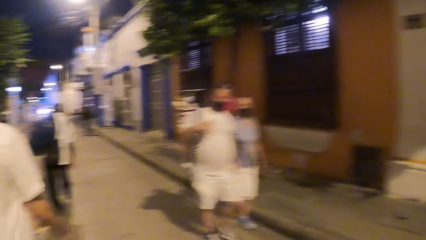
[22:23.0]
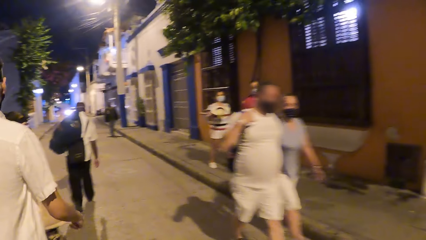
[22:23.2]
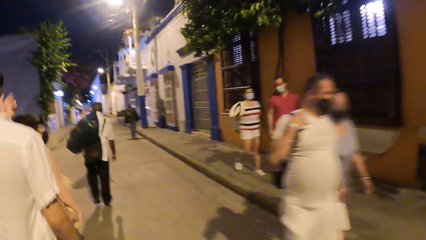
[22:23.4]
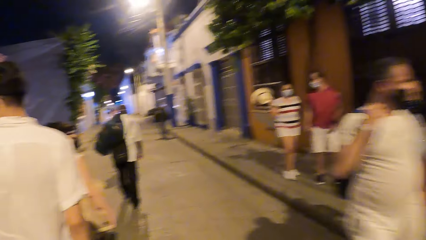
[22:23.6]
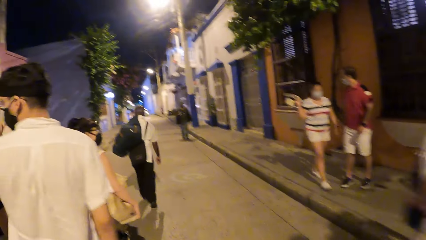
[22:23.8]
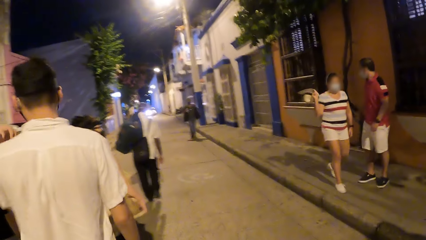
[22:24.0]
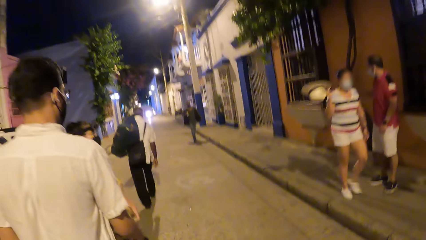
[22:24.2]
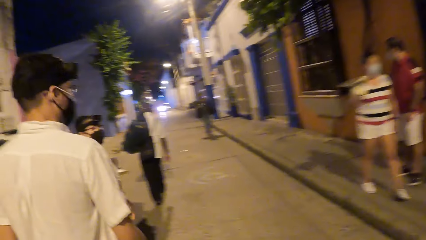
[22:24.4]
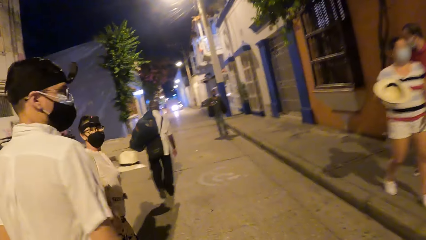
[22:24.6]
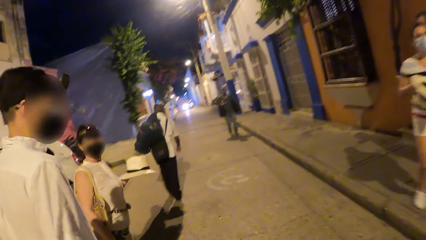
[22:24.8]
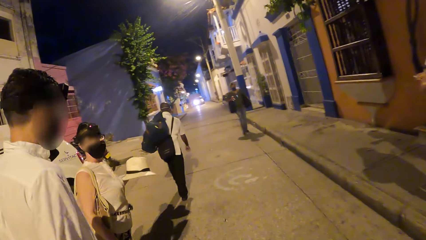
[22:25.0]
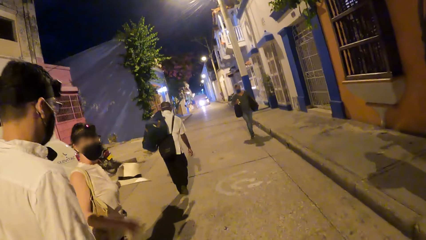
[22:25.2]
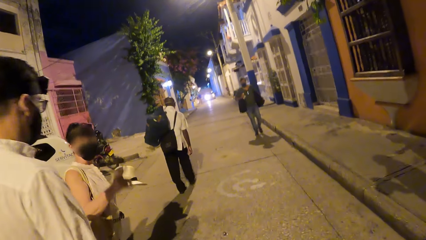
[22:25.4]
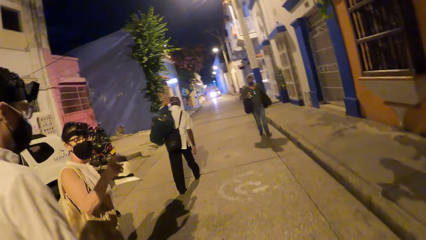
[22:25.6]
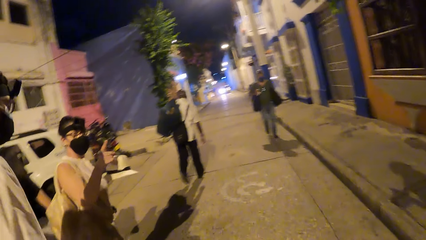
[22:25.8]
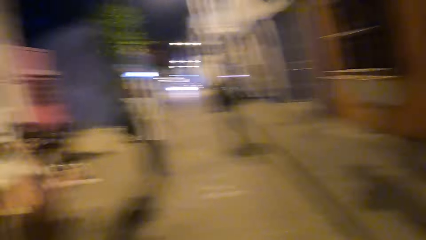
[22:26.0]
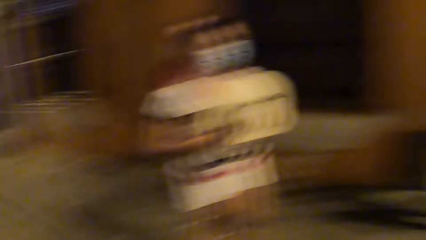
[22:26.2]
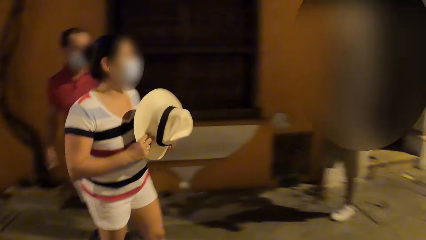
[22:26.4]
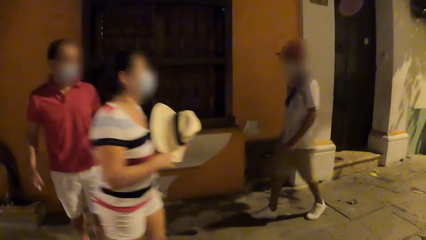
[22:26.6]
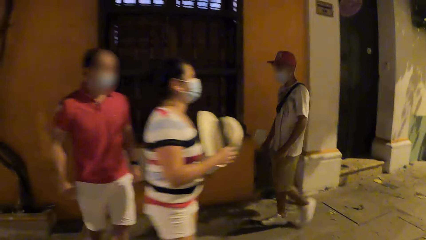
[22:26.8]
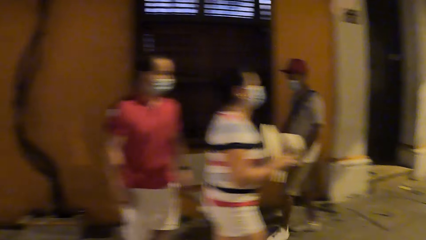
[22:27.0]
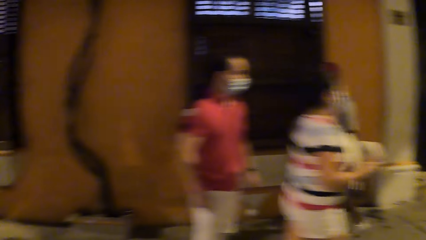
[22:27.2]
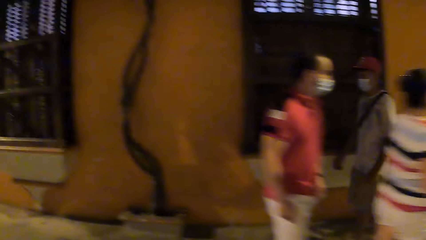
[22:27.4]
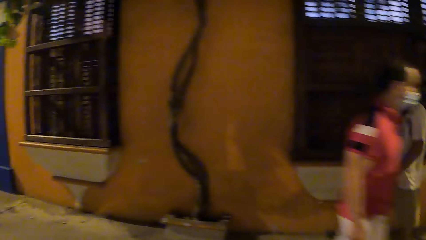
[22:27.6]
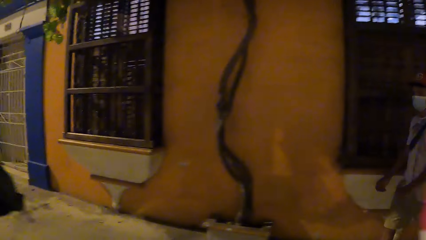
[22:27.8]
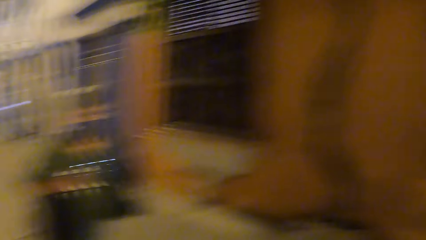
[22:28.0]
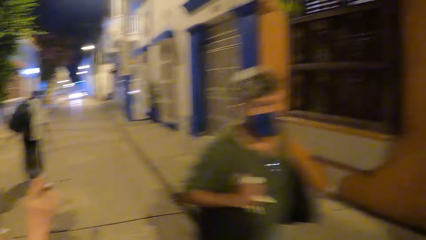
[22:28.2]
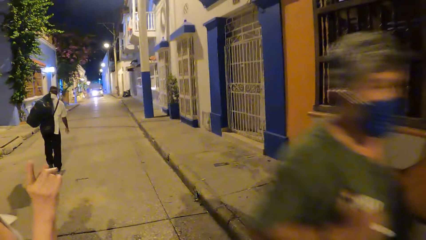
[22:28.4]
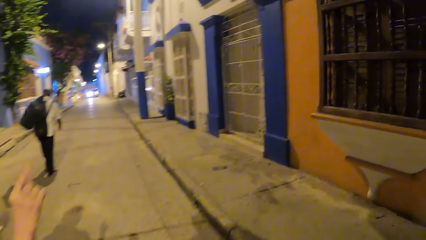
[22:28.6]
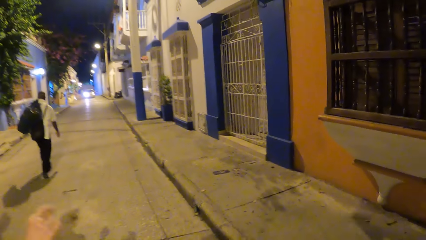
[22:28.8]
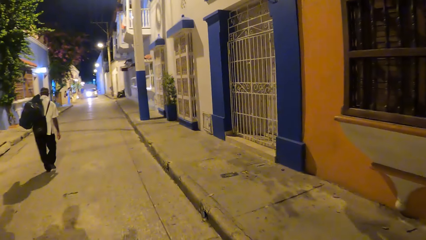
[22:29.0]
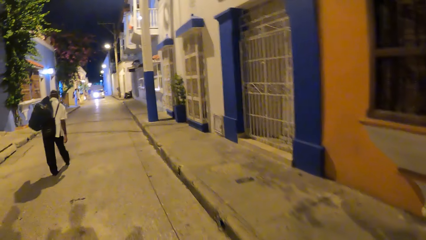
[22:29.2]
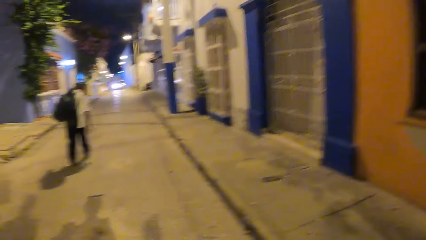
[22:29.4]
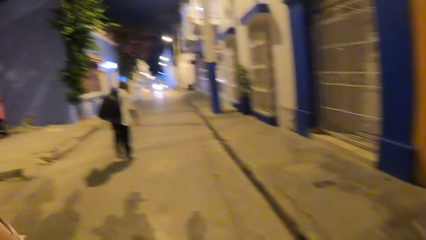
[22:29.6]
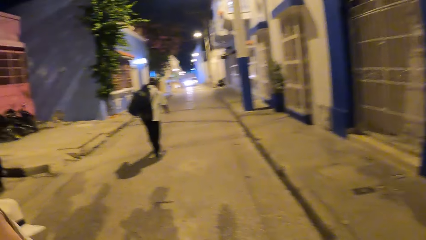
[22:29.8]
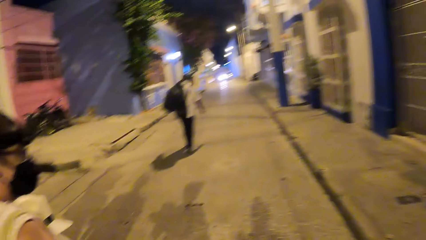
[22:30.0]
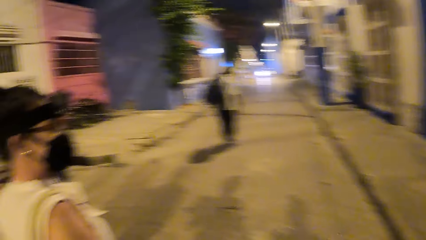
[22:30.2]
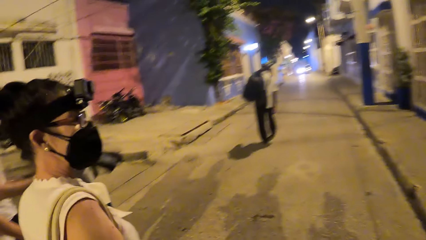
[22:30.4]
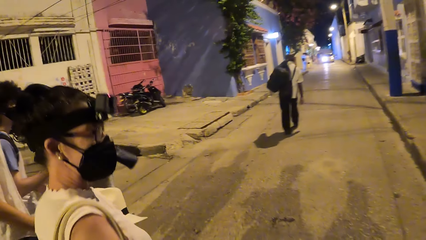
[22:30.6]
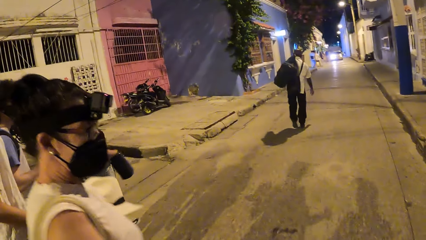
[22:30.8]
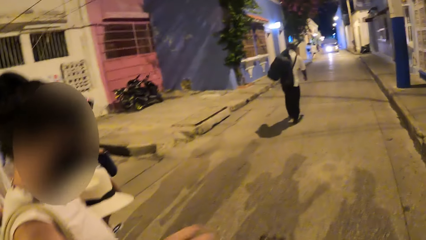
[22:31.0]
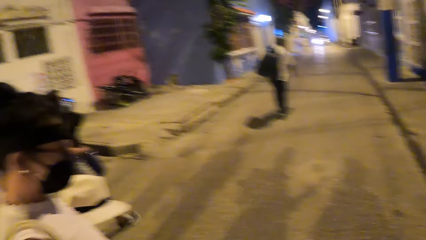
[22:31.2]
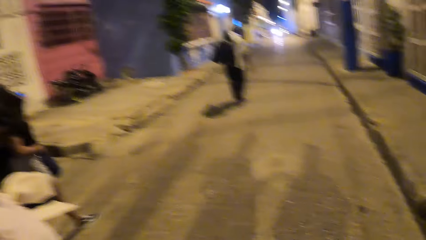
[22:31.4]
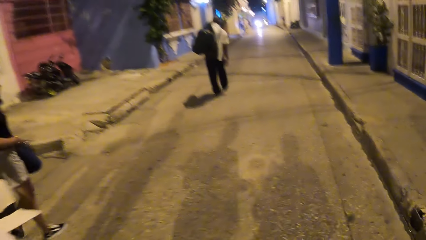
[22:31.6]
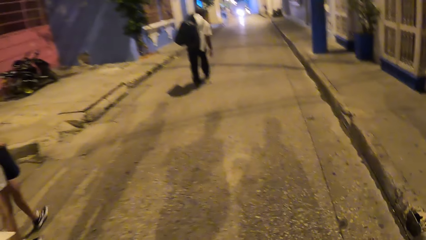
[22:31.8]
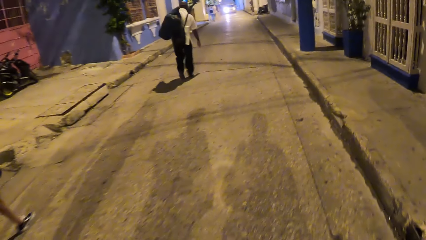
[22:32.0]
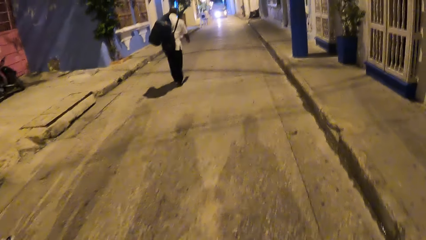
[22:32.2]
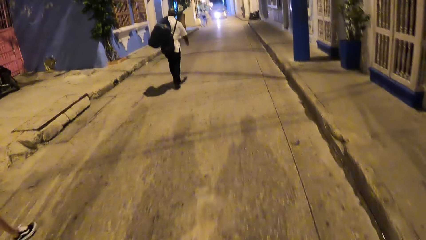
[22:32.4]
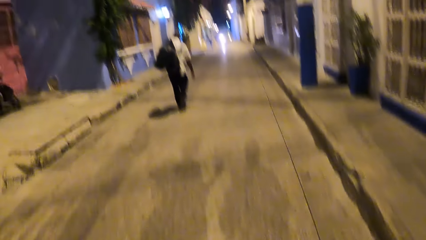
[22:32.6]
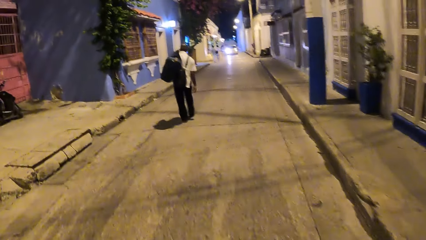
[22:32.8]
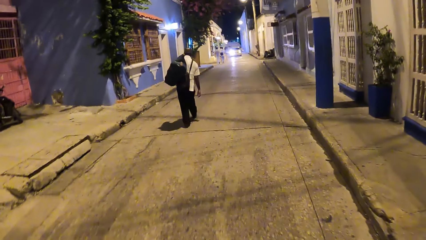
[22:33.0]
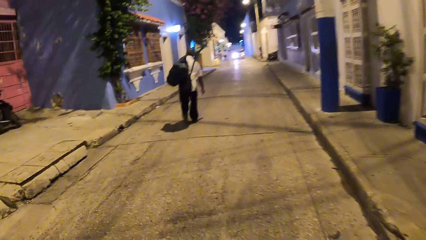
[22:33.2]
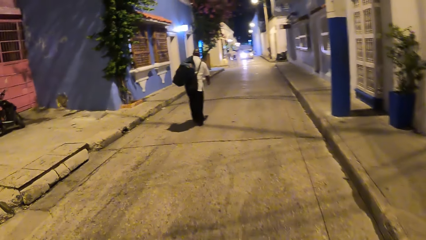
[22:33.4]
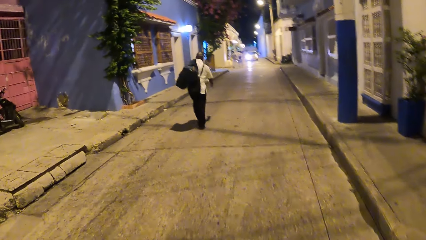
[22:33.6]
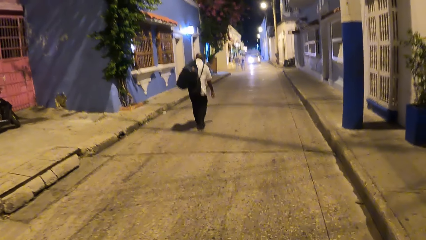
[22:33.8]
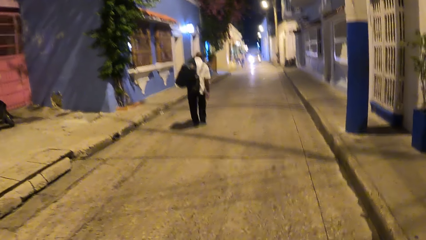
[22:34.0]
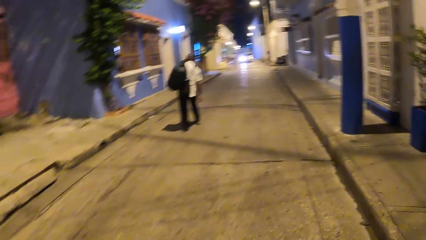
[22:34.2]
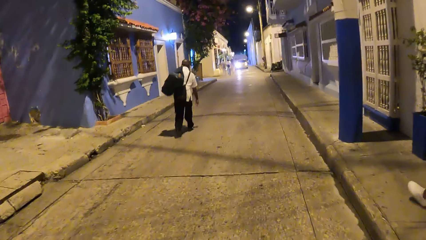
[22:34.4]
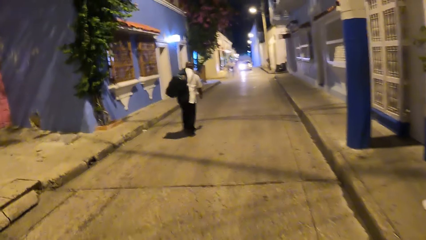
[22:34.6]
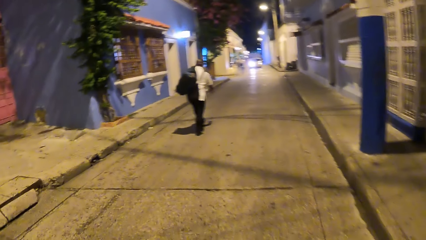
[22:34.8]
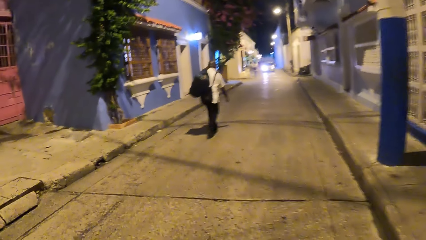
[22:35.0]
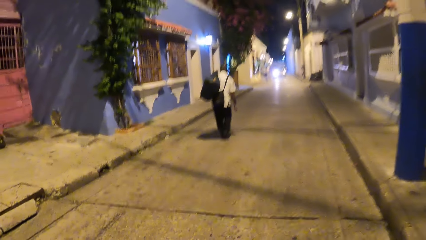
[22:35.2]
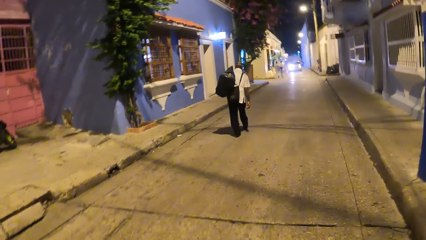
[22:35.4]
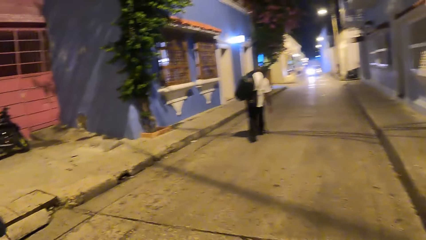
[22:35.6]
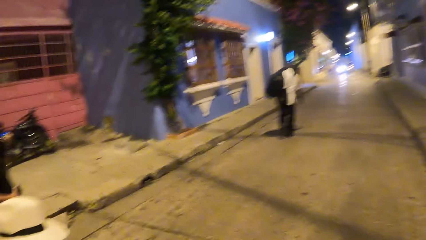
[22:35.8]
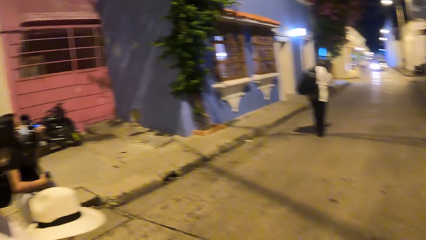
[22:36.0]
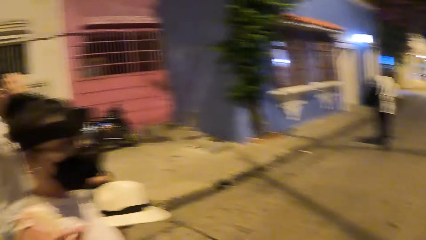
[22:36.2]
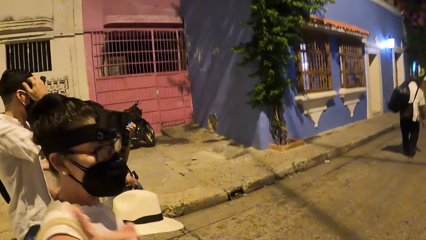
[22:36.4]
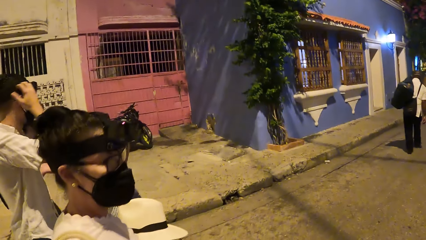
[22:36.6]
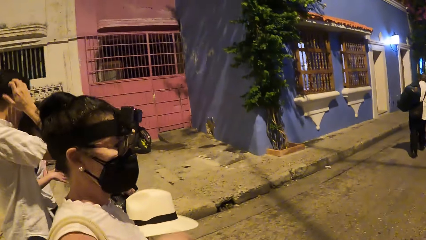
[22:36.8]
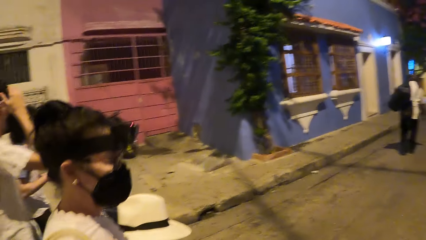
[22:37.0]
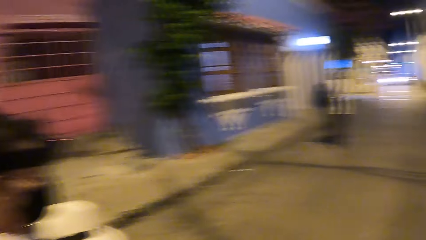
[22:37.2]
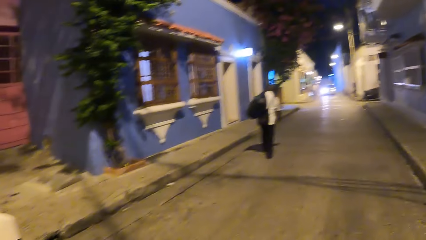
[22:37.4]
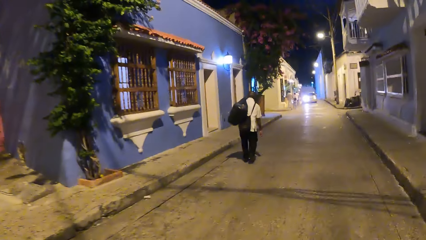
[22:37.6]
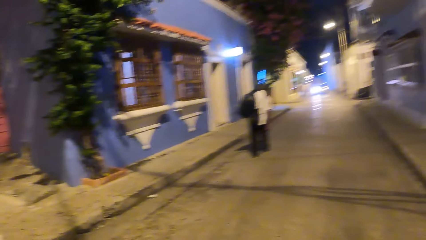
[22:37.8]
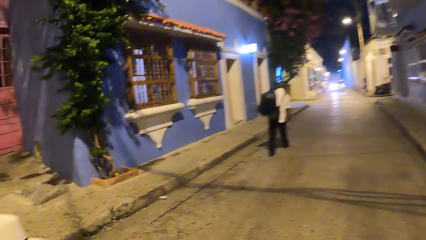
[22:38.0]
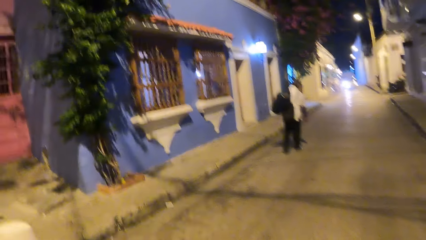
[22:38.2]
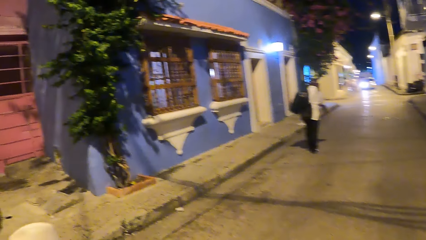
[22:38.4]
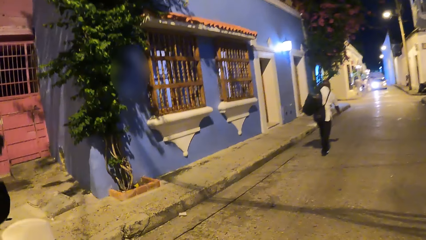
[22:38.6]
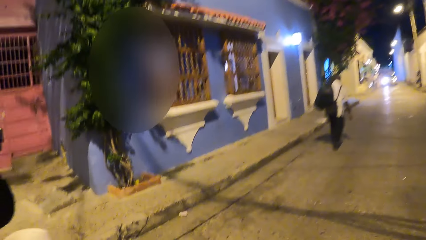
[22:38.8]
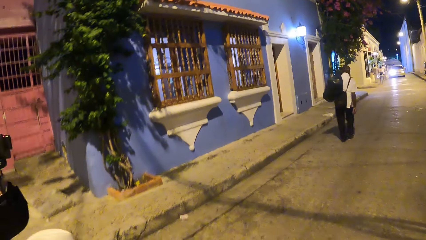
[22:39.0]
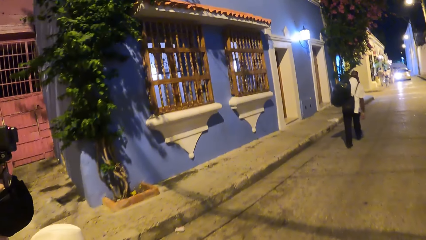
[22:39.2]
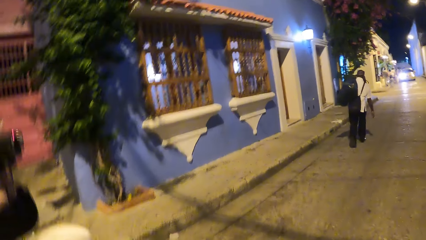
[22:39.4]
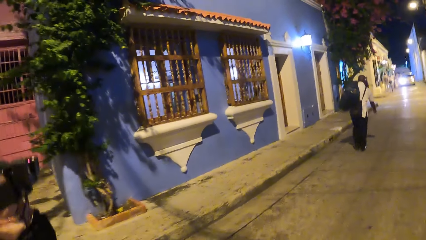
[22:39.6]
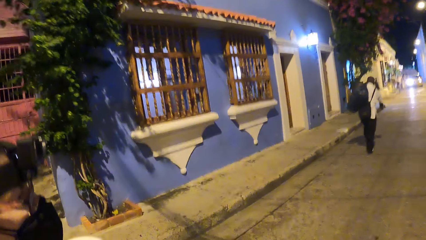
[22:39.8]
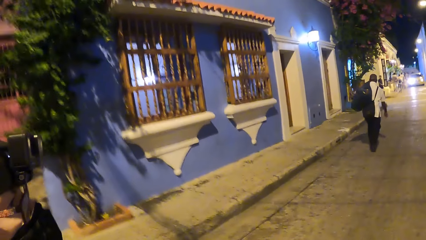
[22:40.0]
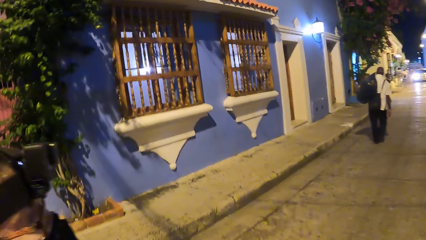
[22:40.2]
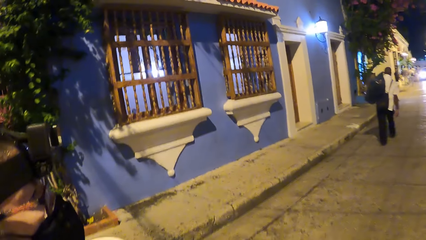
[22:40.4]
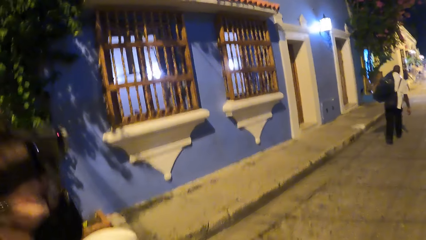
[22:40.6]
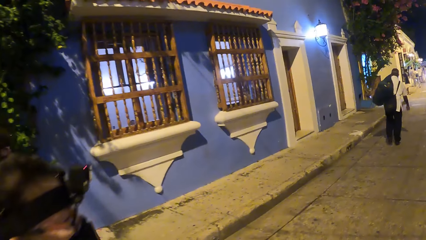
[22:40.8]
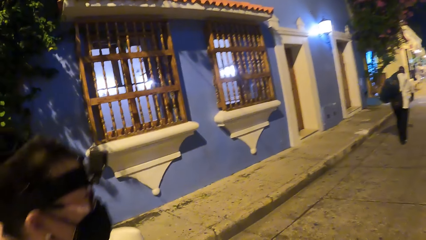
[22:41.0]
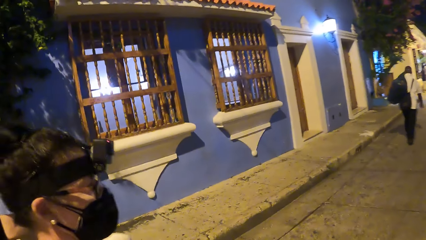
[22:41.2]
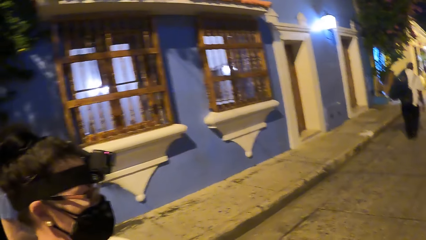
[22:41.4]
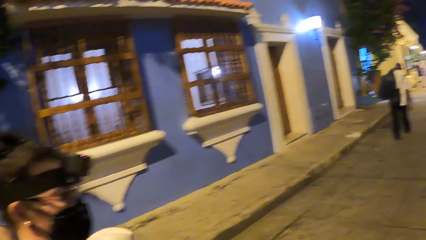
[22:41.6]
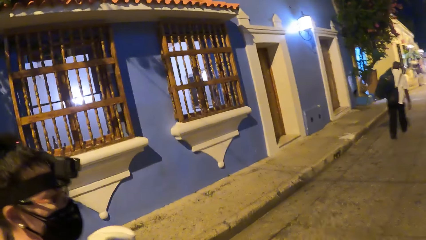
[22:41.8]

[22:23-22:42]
A woman points a finger.
